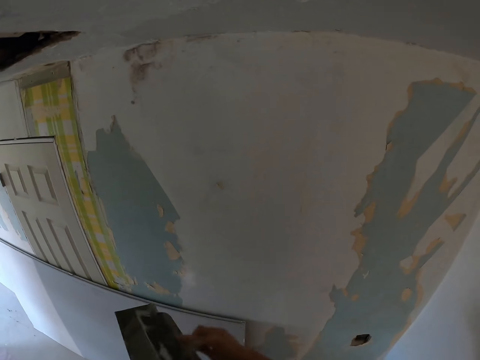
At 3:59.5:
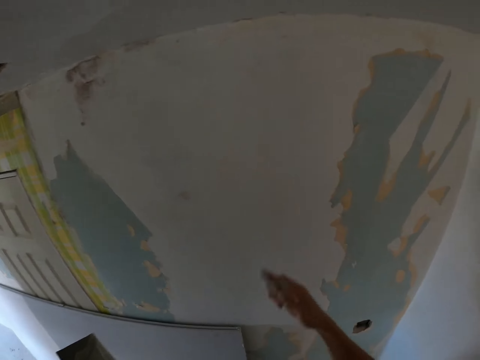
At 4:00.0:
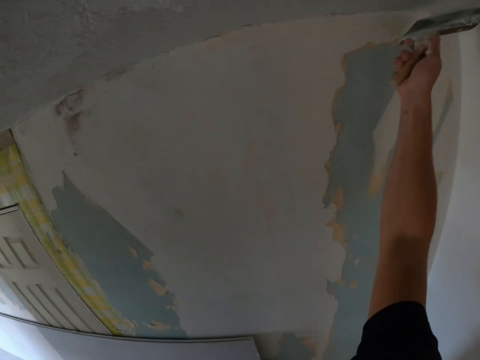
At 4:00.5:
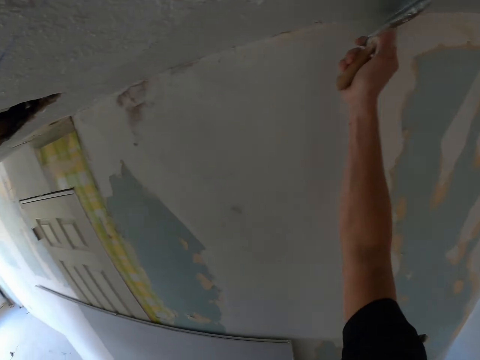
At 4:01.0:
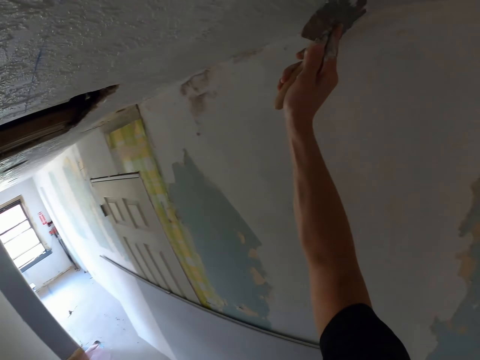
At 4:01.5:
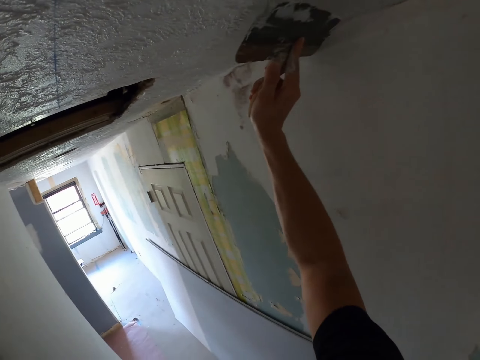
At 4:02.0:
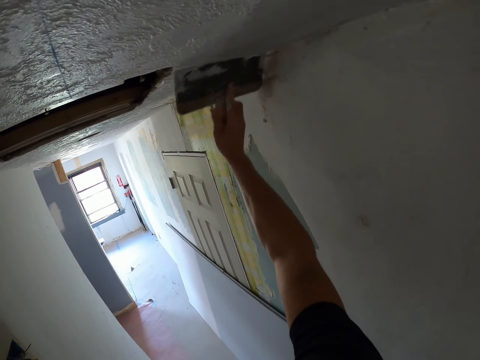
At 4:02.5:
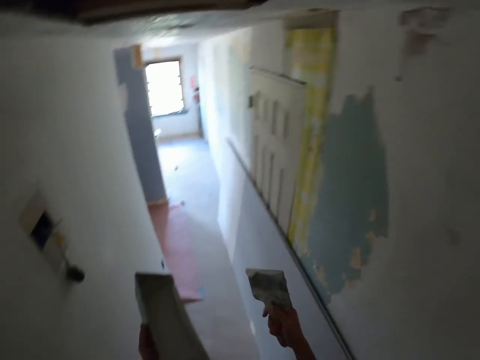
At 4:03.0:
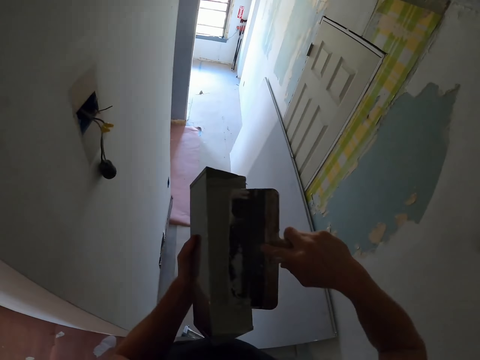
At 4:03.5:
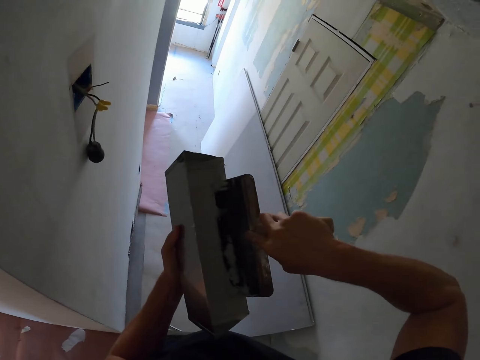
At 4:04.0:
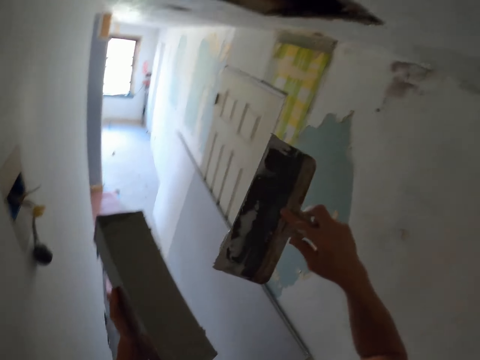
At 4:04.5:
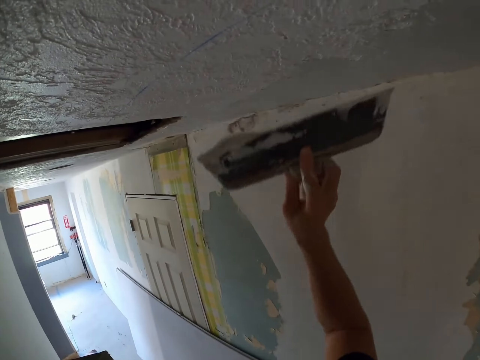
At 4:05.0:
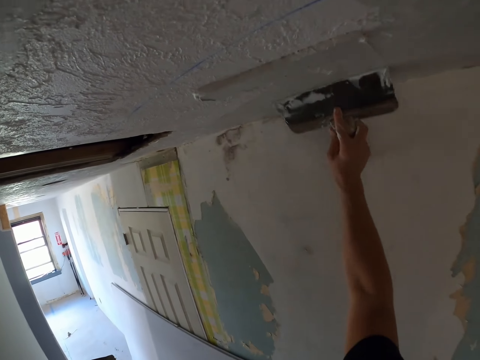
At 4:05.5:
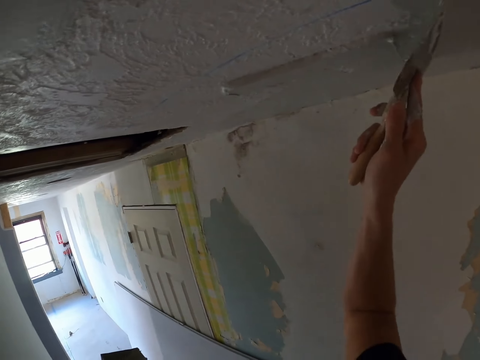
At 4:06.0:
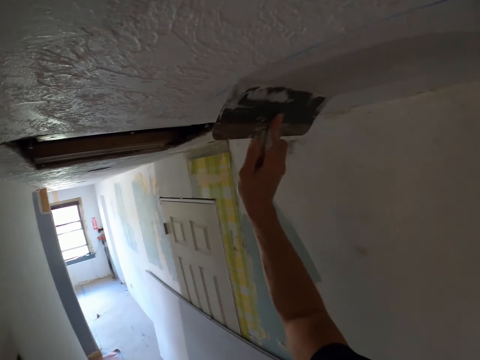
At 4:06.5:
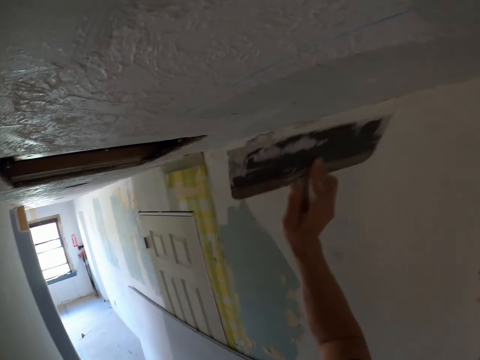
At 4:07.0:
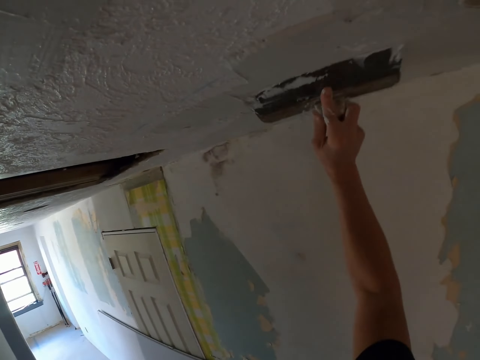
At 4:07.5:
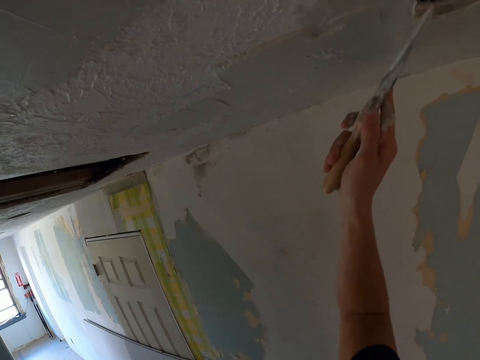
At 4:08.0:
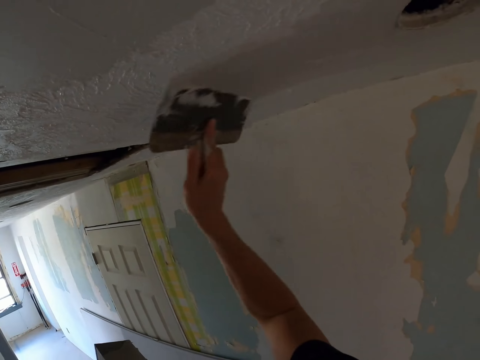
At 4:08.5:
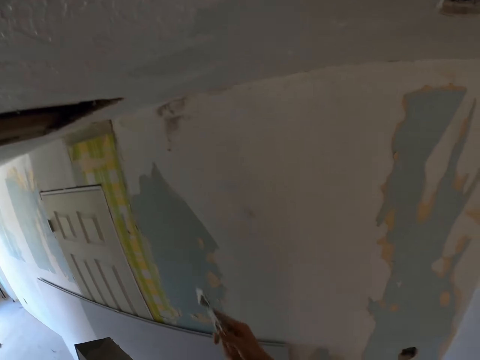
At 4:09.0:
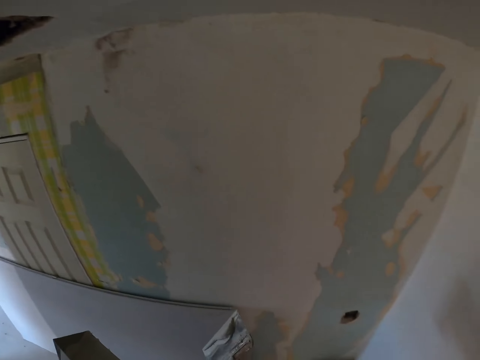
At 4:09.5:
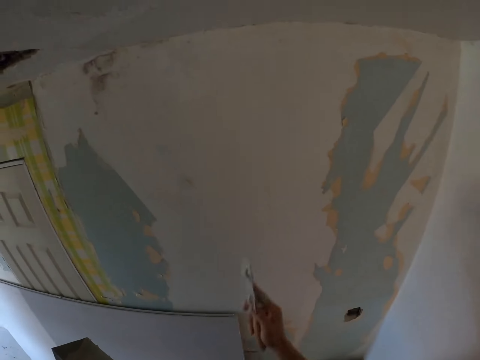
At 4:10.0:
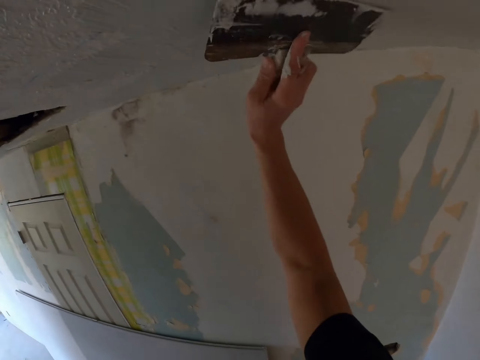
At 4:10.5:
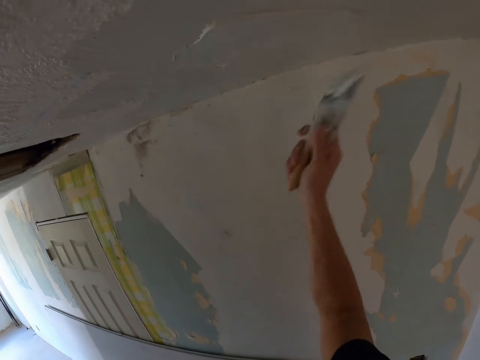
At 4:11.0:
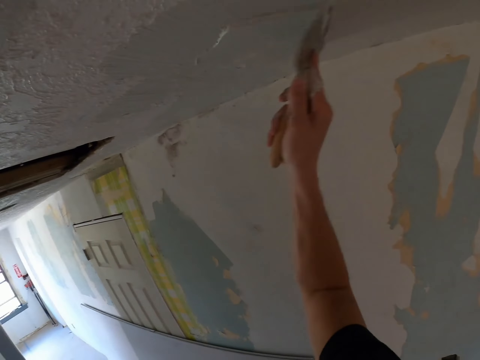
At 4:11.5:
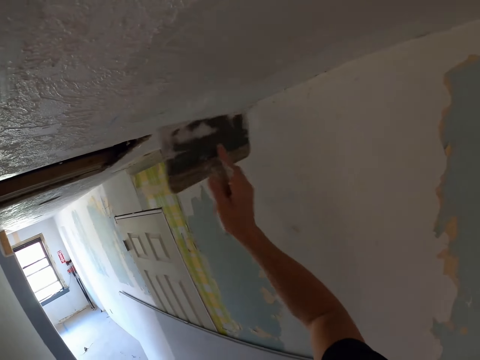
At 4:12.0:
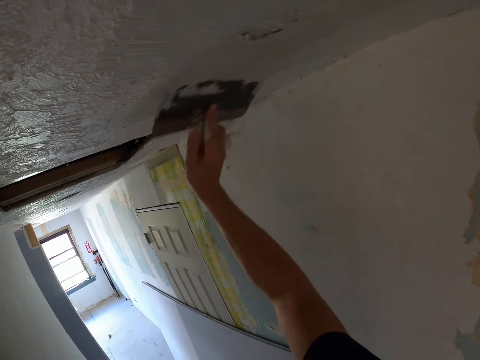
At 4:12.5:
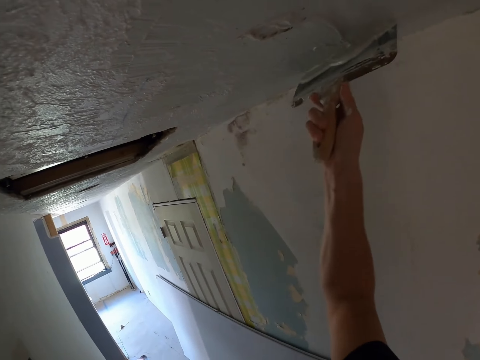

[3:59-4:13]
The camera wearer removes excess paint from the scraper. They paint the ceiling. They pick the paint. They paint the ceiling.

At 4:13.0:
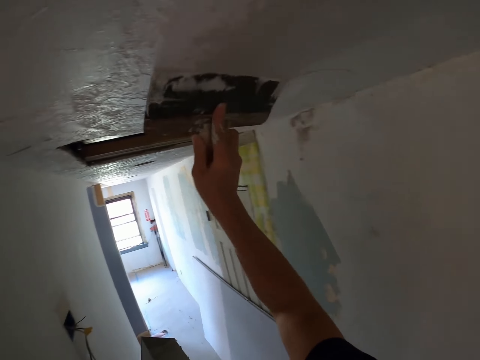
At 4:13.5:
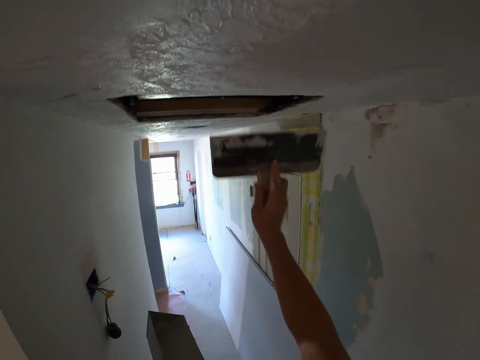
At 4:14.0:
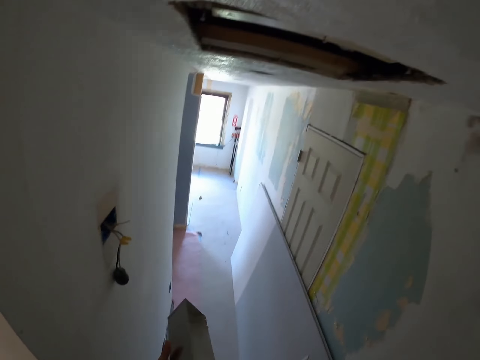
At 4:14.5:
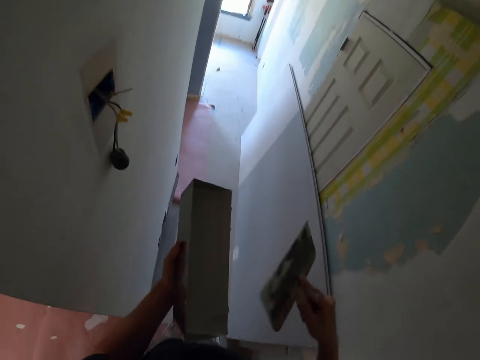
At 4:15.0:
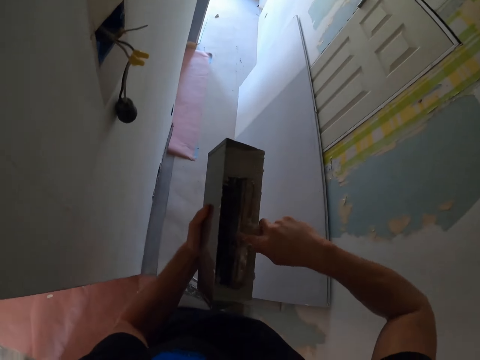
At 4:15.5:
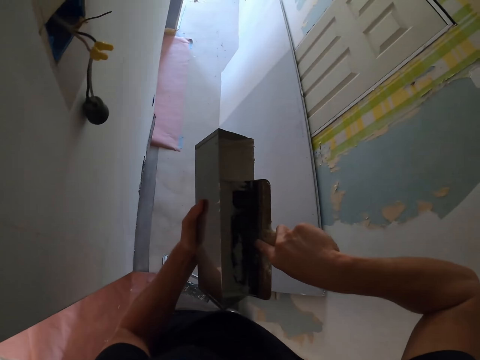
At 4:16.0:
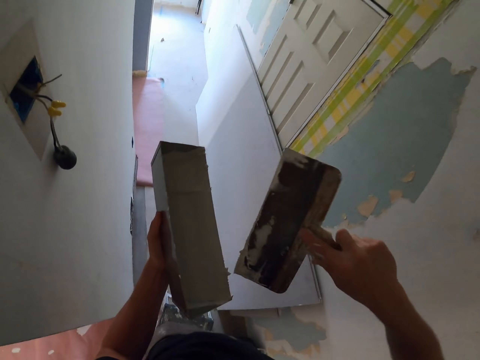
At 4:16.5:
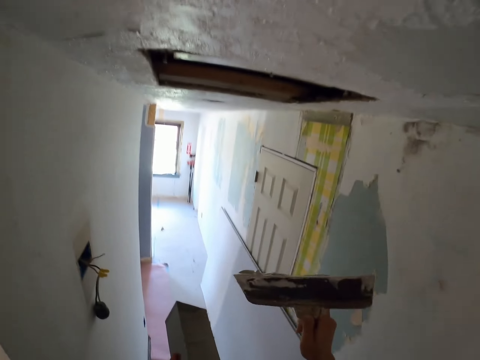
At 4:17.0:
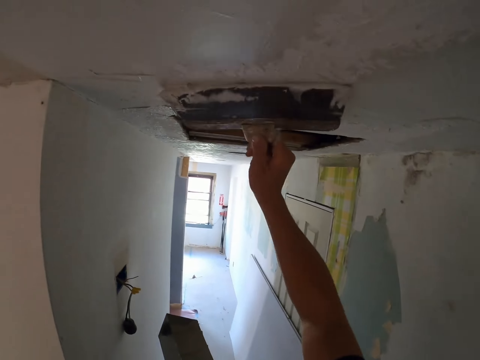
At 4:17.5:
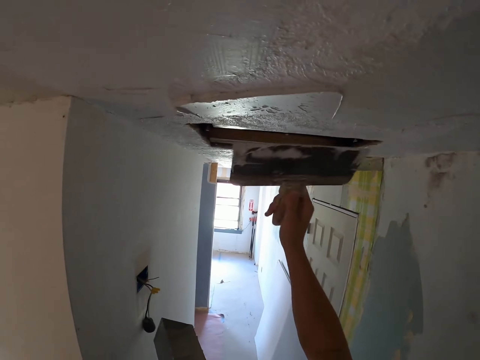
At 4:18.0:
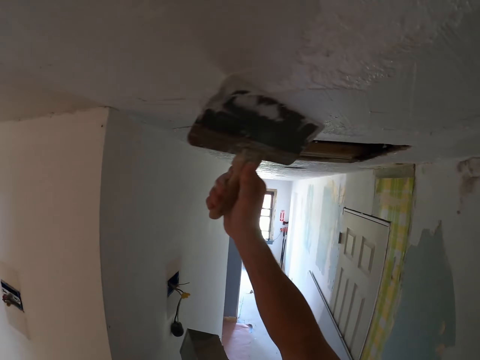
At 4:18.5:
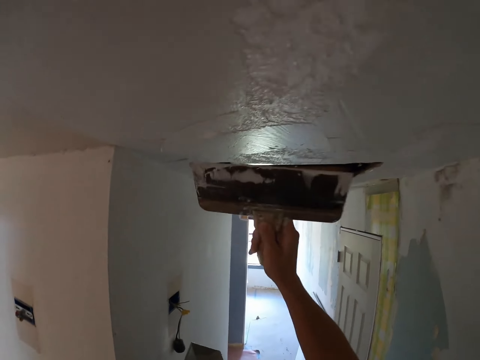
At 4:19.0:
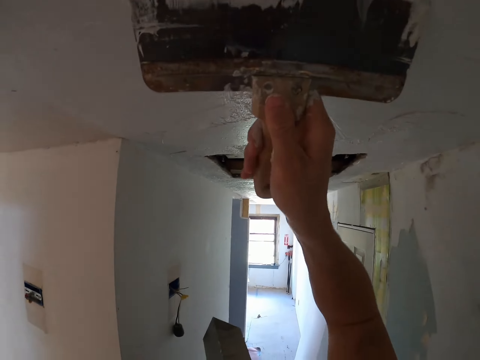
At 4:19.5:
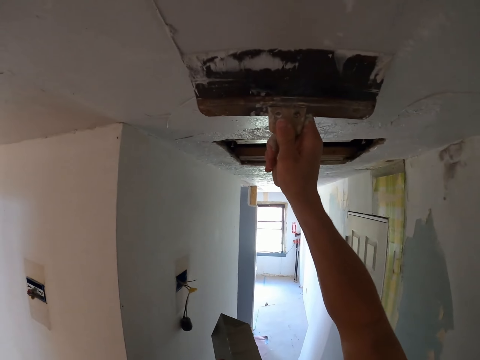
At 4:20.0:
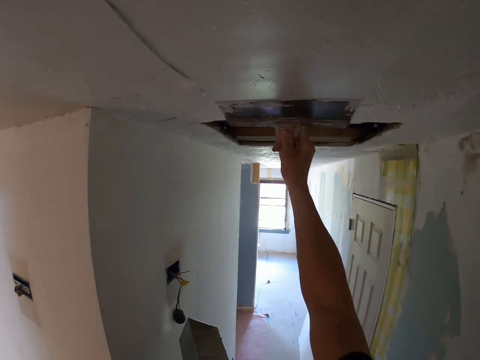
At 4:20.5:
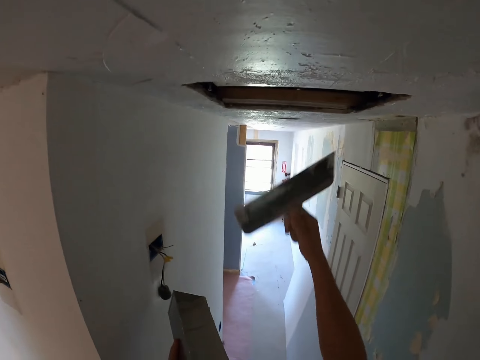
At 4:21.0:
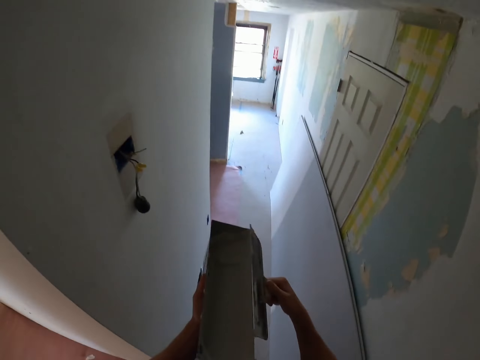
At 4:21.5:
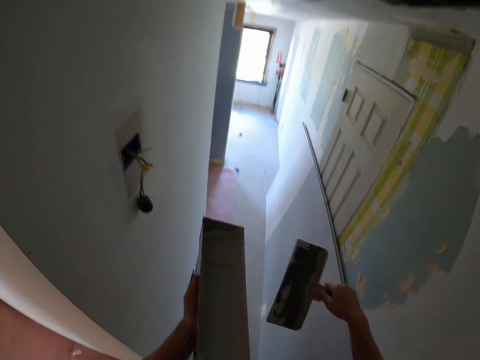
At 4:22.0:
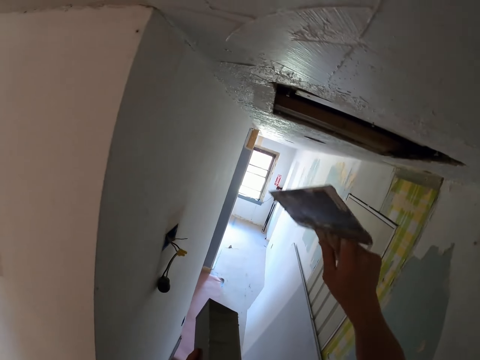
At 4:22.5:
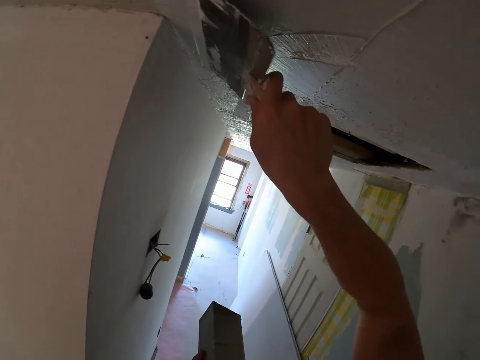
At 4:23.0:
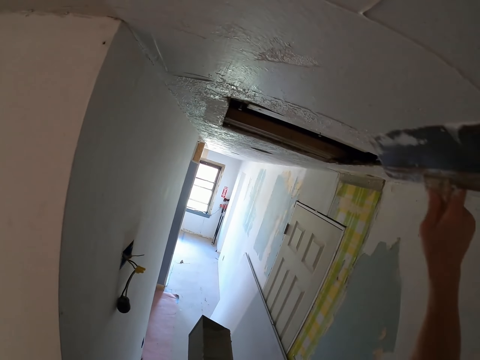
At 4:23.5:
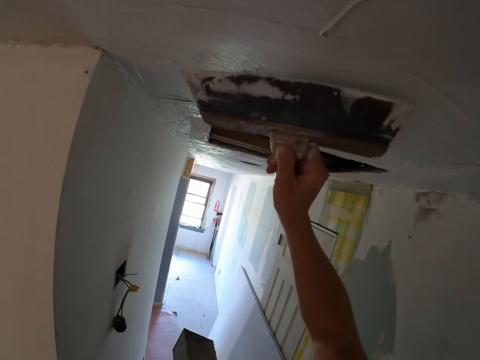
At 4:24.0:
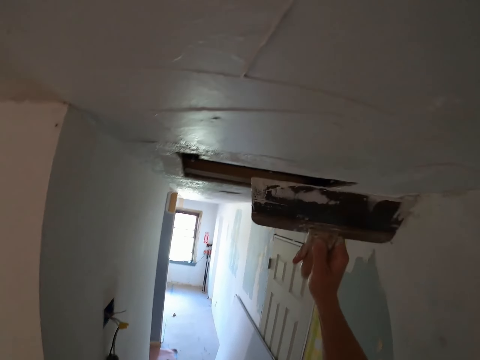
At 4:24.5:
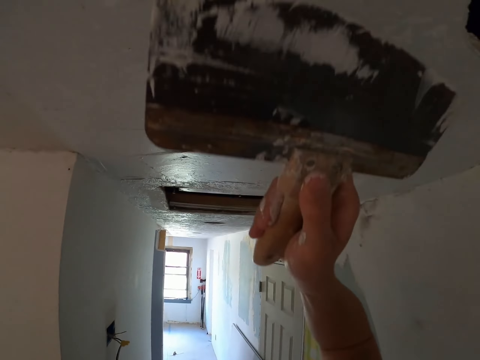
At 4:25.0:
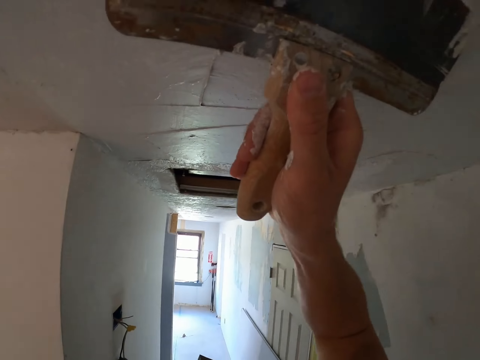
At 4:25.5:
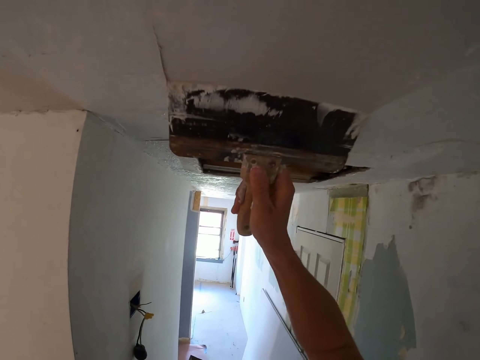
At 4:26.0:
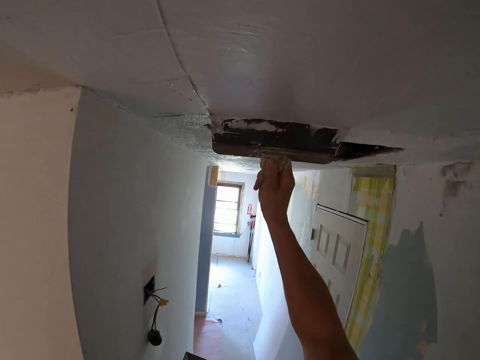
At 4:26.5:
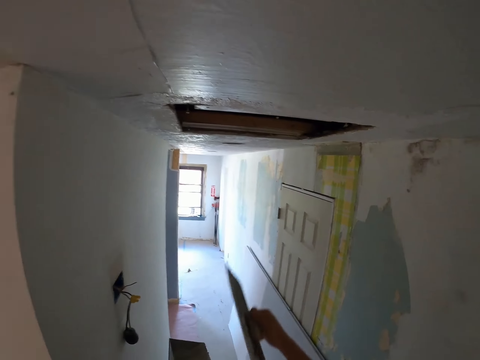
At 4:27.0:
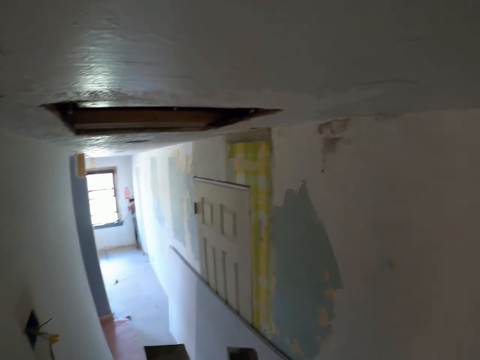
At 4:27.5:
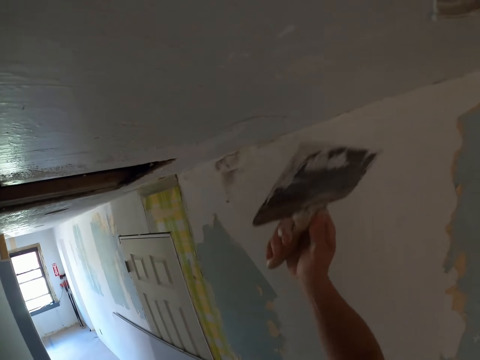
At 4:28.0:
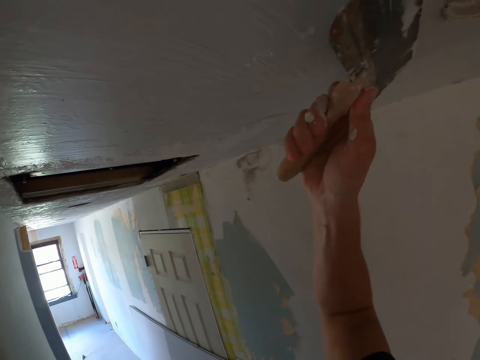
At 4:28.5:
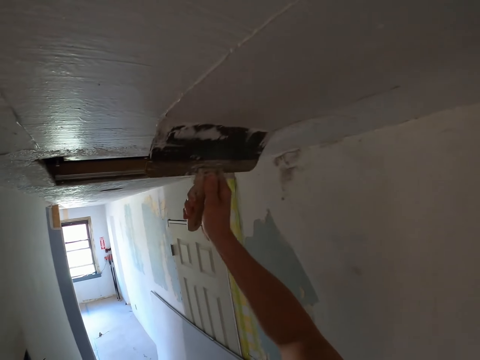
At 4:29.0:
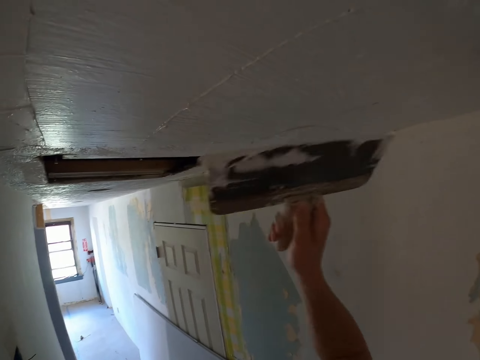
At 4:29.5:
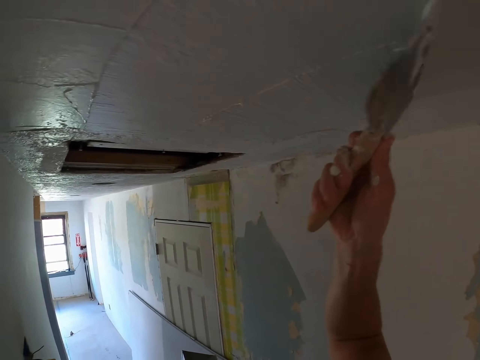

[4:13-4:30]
The camera wearer picks the paint. They paint the ceiling. They remove excess paint from the scraper. They paint the ceiling.
